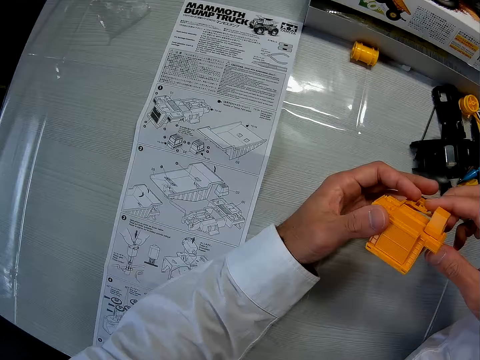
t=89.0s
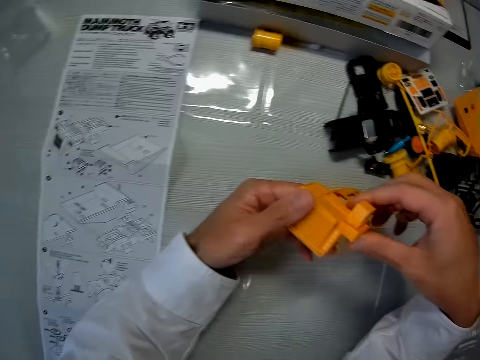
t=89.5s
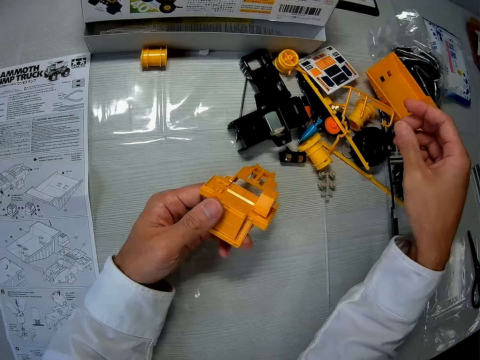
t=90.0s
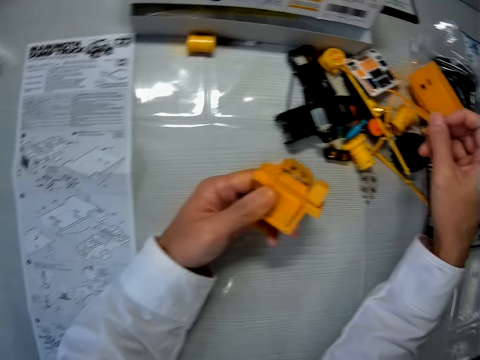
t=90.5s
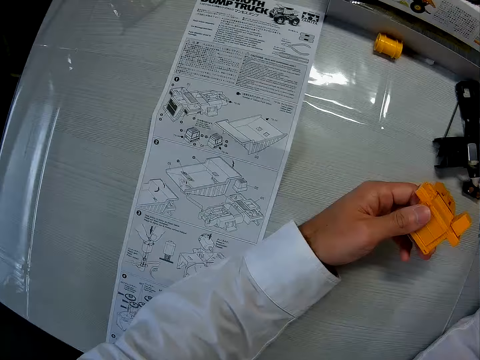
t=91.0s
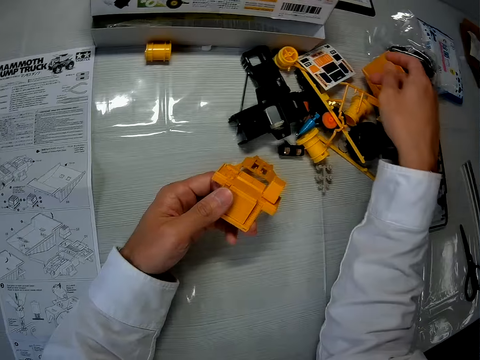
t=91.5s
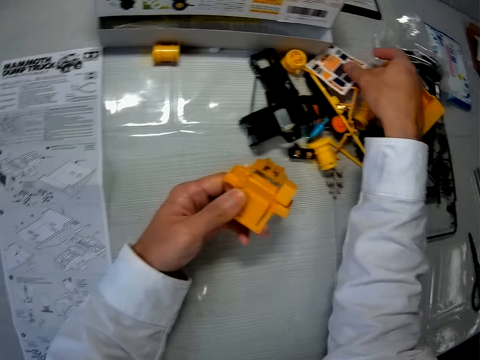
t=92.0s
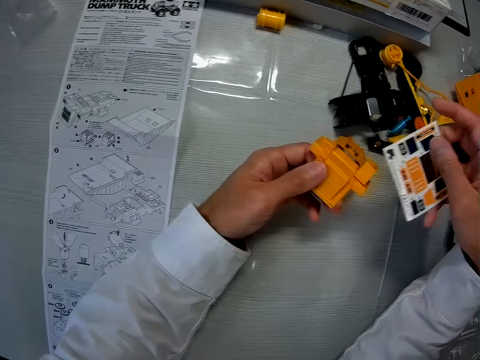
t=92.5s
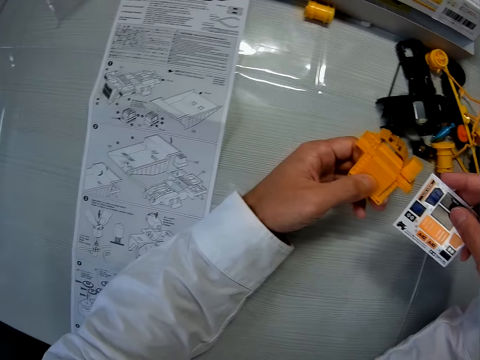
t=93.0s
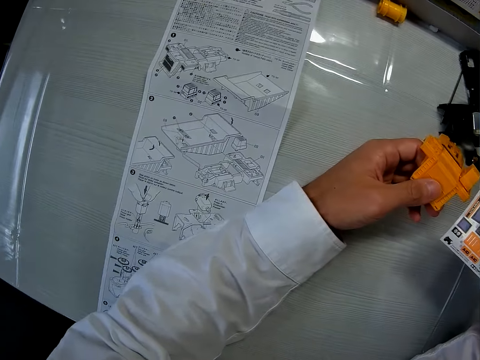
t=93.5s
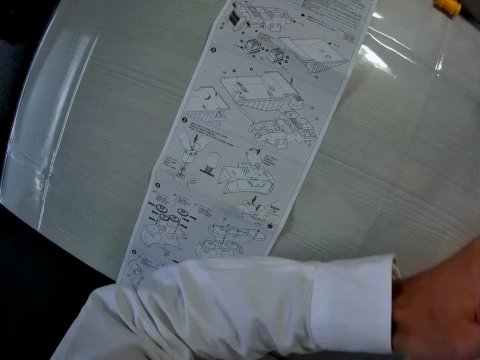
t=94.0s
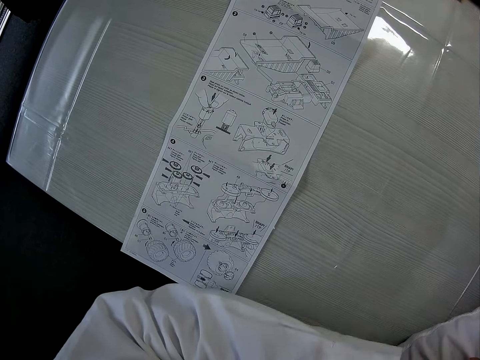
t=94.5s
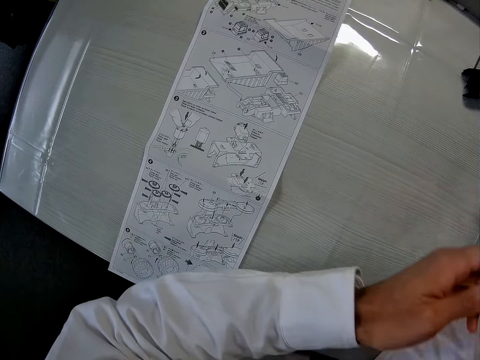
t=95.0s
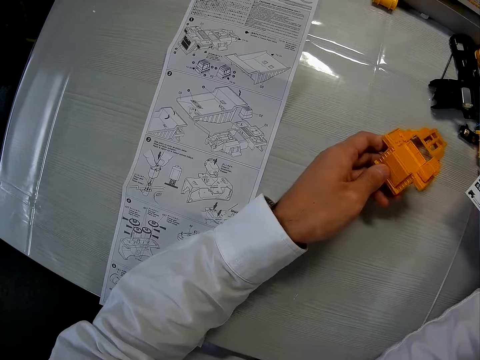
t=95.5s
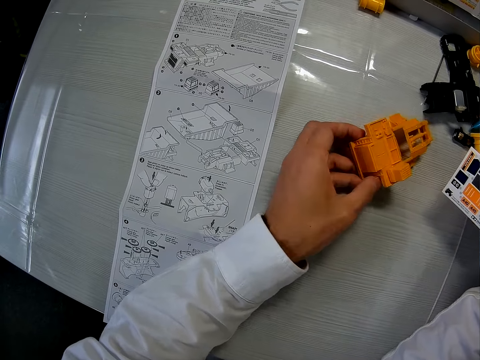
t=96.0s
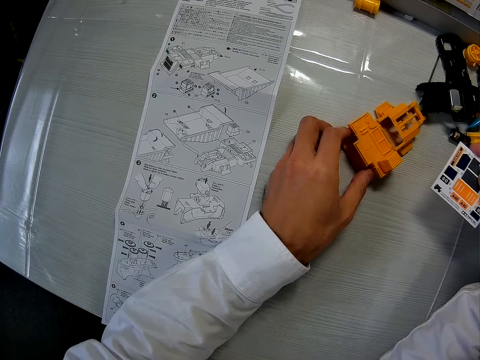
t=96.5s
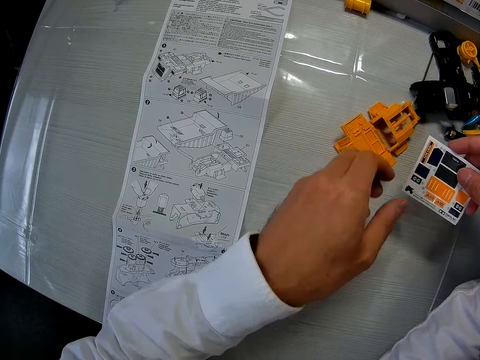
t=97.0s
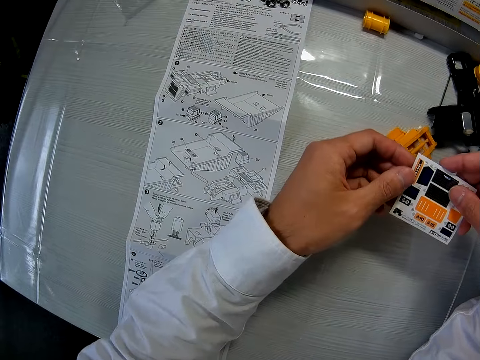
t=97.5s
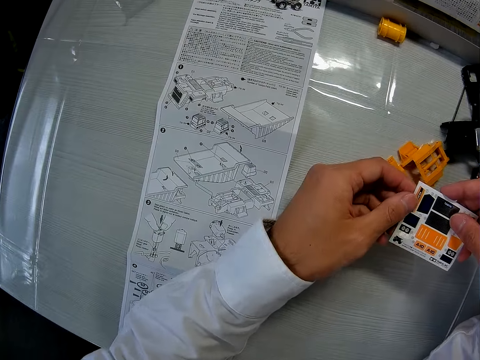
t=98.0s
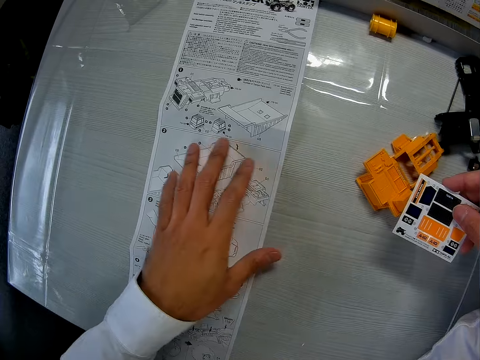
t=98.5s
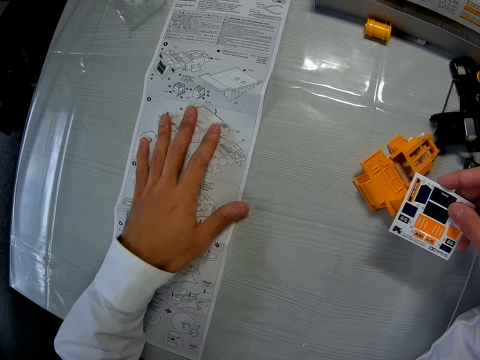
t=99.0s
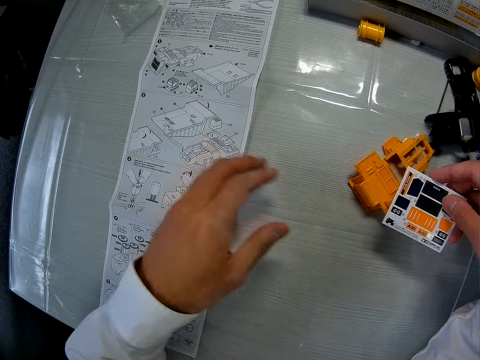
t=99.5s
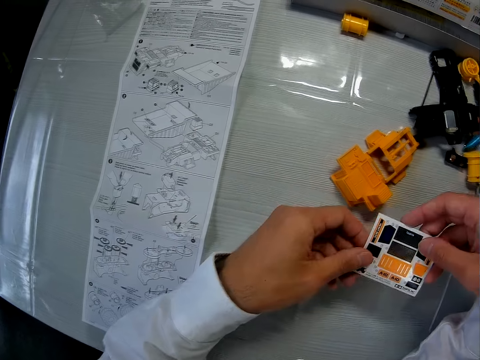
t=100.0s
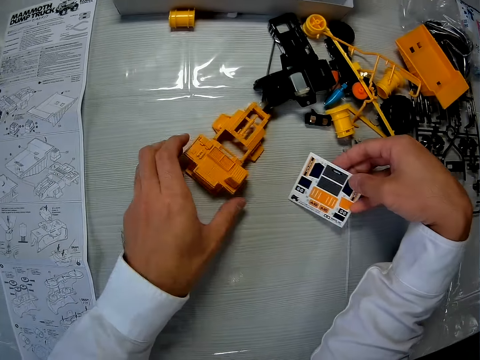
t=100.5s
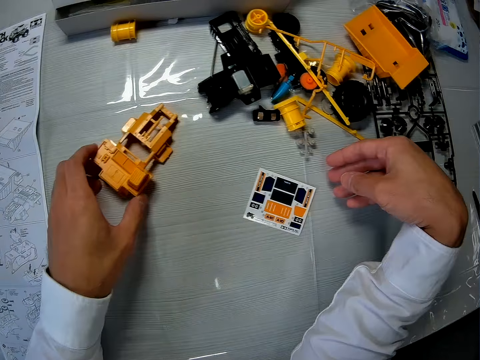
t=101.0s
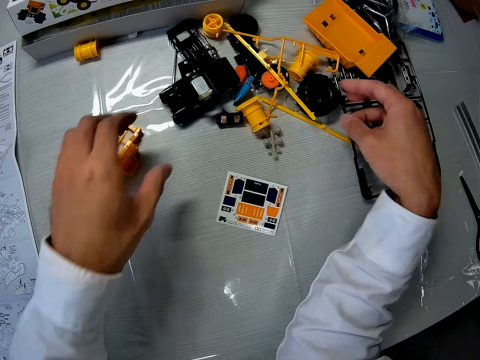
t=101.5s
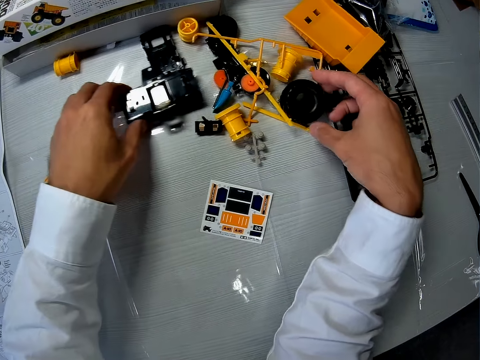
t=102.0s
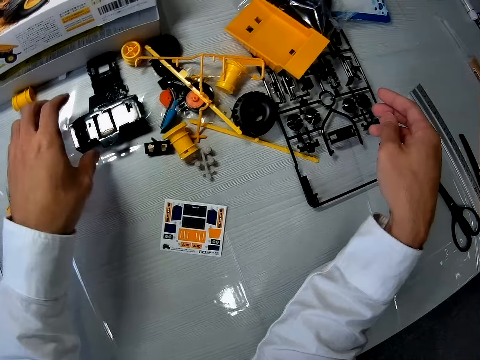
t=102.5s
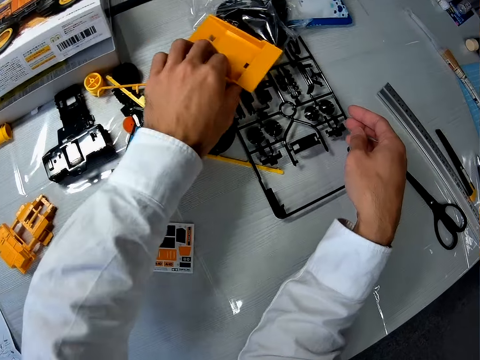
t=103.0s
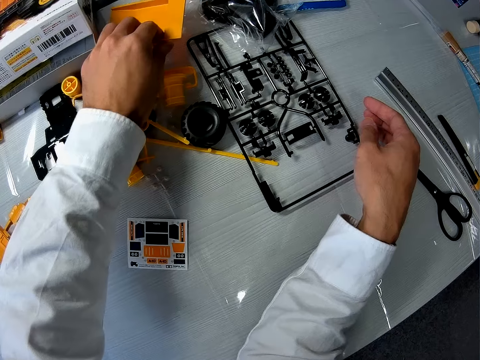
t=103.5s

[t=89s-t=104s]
The camera wearer picks up a paper with stickers on the table with his right hand. He drops the part of the toy car on the table. He touches the paper. He moves the paper on the table. He touches a plastic. He moves the part of the toy car on the table and drops the paper on the table. He touches plastics. He moves the parts of the toy car on the table.

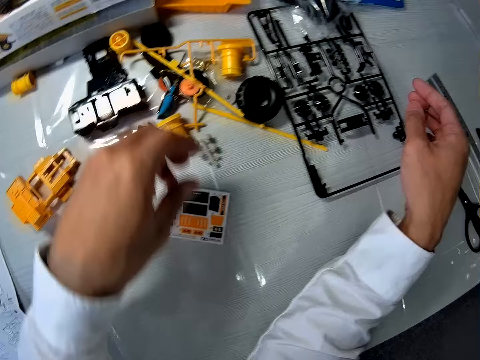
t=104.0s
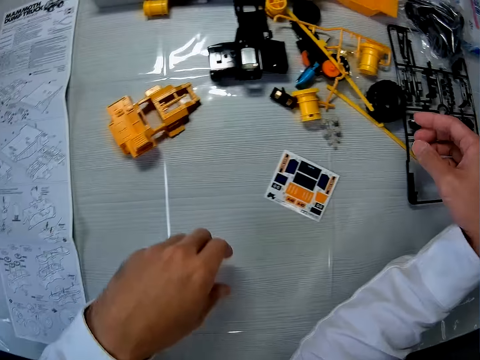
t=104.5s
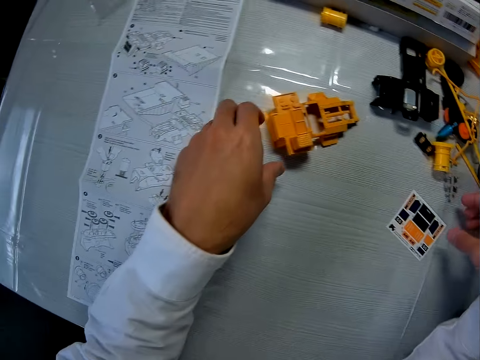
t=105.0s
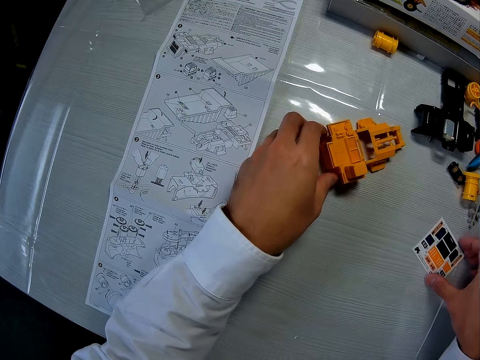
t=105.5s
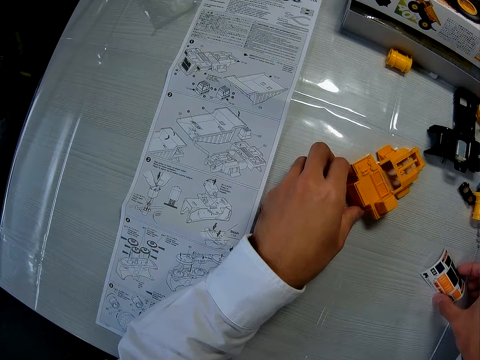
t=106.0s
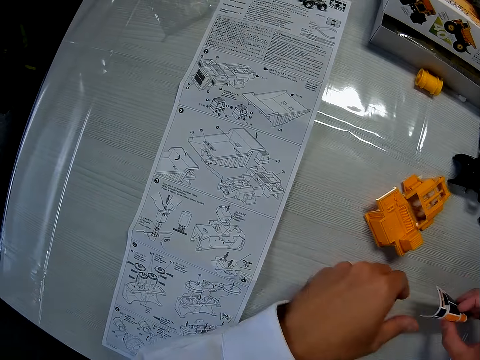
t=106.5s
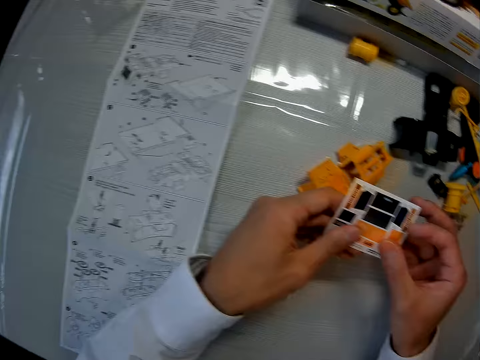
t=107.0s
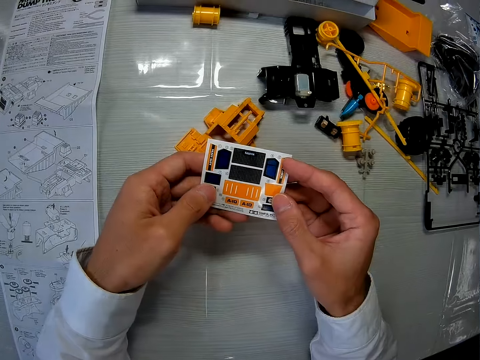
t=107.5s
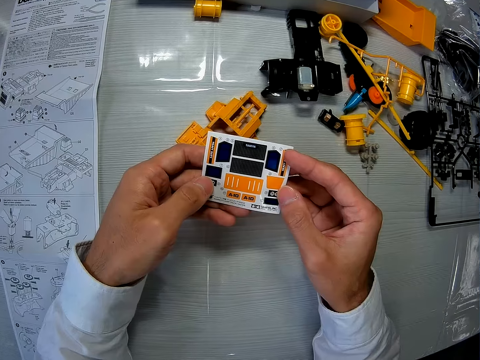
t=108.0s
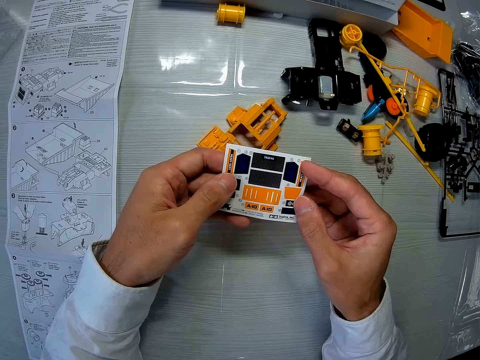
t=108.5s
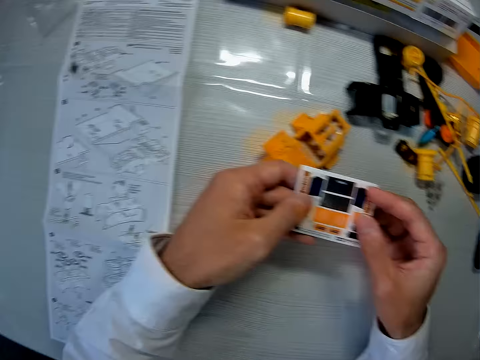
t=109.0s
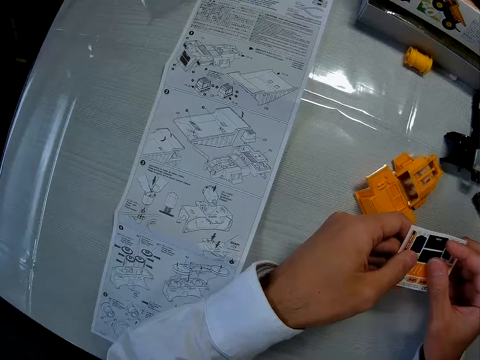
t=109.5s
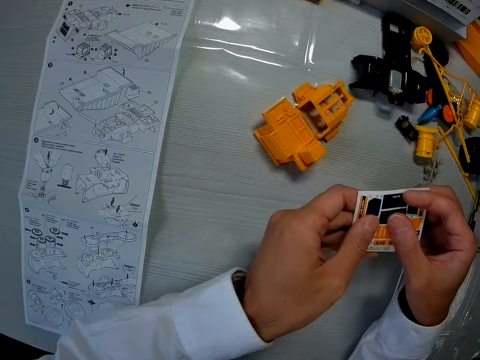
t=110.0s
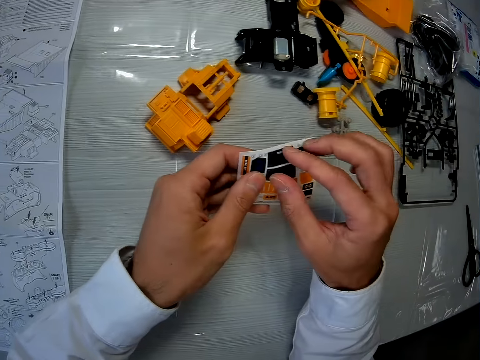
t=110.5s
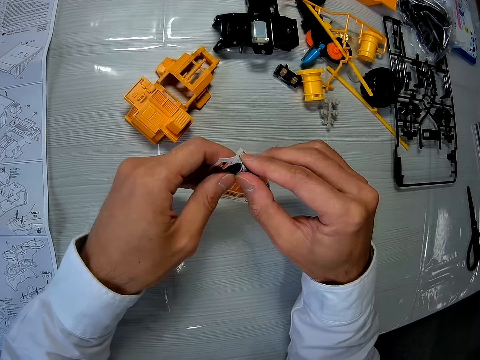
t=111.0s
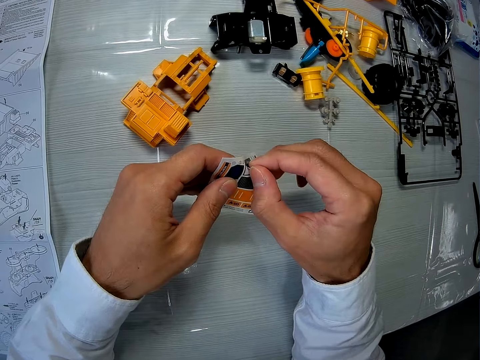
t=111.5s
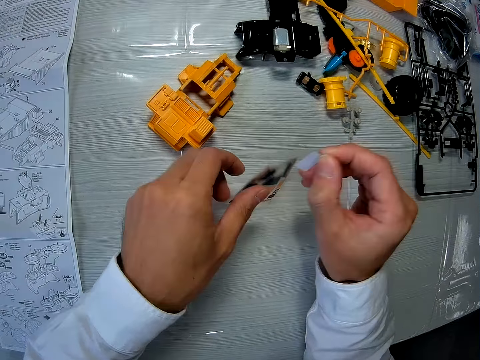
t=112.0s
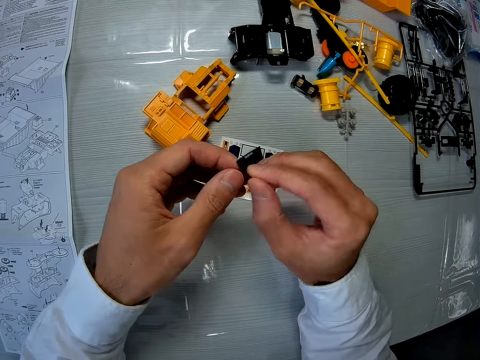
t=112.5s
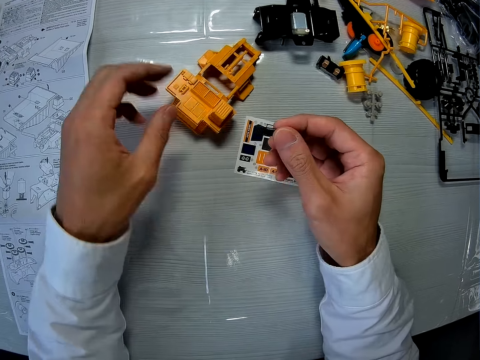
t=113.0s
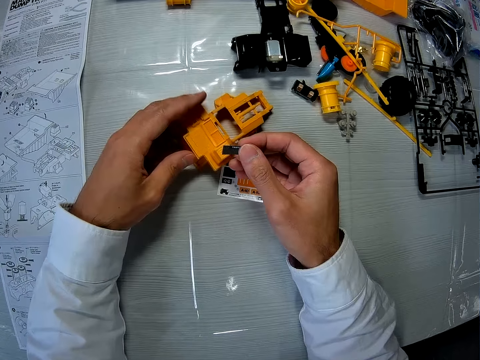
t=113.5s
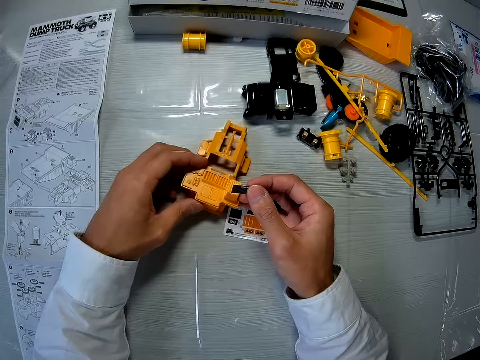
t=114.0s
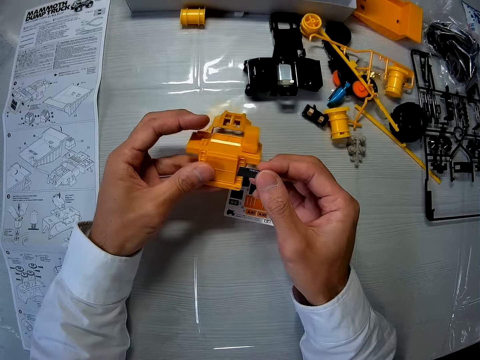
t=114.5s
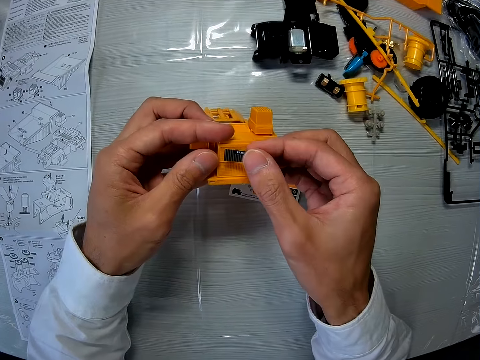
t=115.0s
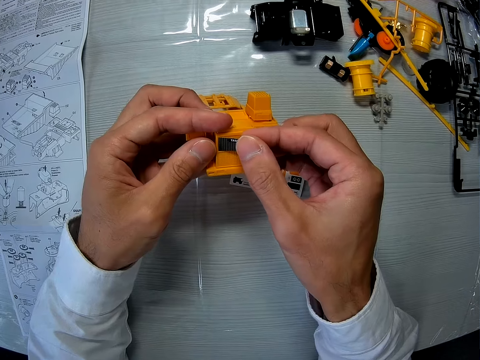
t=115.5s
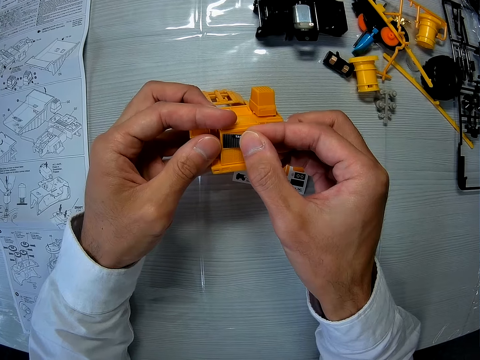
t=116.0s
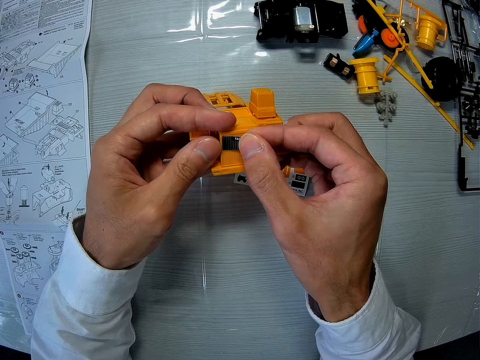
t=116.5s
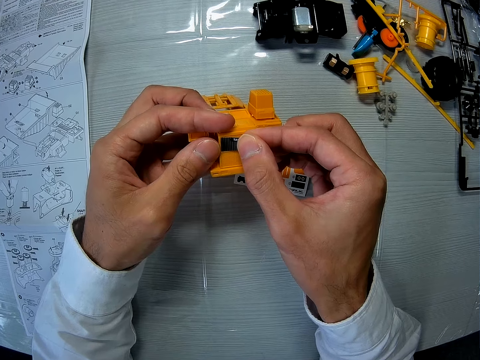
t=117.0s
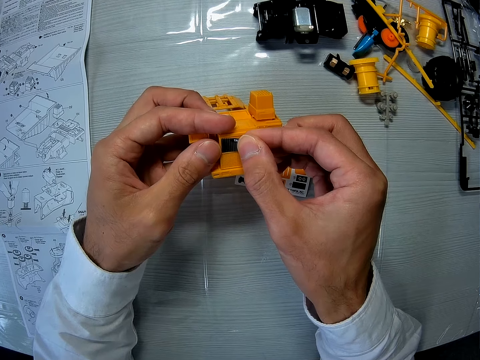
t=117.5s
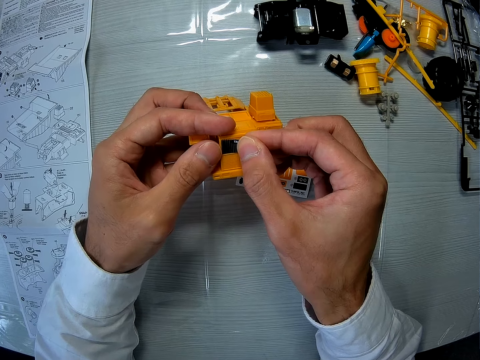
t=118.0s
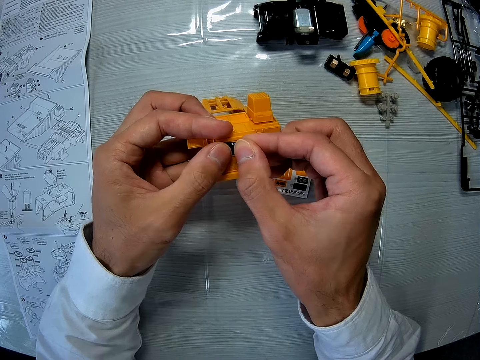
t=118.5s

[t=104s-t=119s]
The camera wearer touches a plastic. He touches the plastic again. He picks the paper with a sticker on the table with his right hand. He removes a sticker from the paper. He places the paper with stickers on the table. He picks the part of the toy car on the table with his left hand. He places the sticker on the toy car's part.
